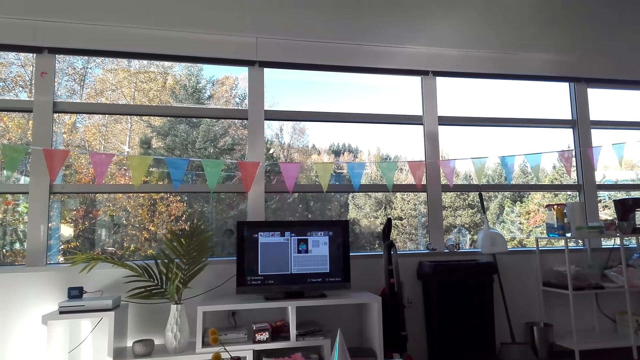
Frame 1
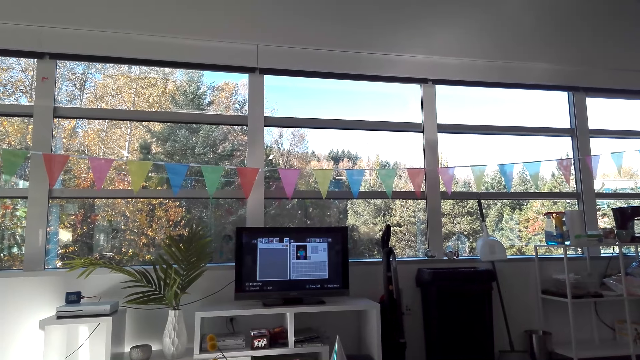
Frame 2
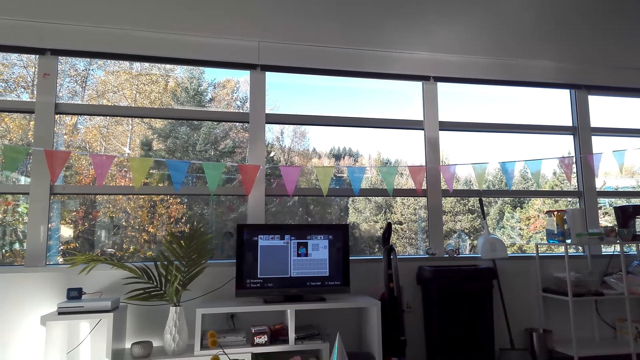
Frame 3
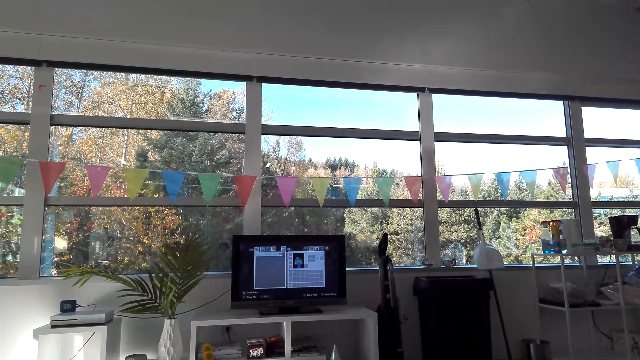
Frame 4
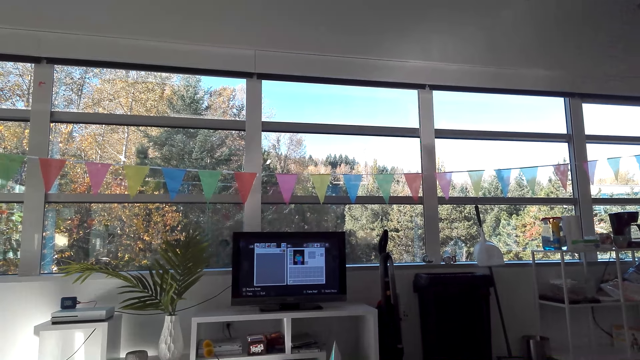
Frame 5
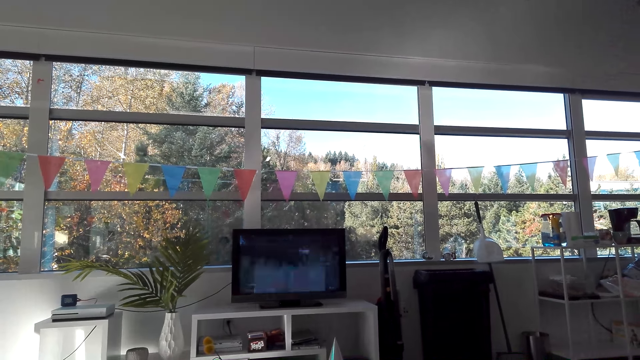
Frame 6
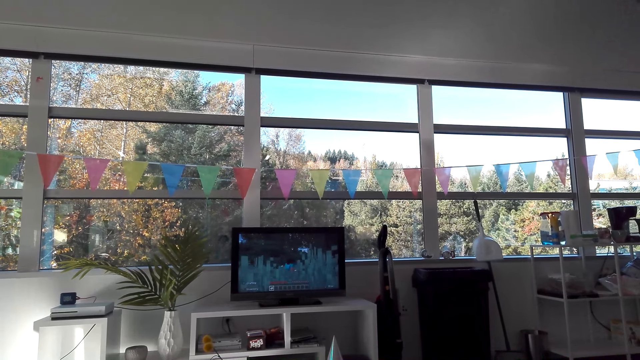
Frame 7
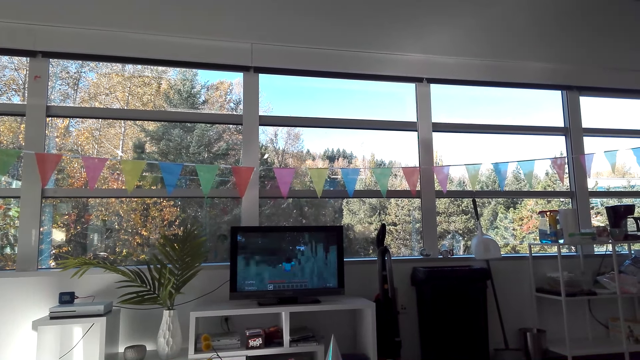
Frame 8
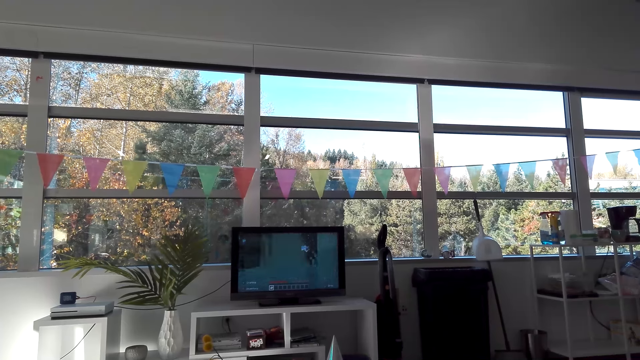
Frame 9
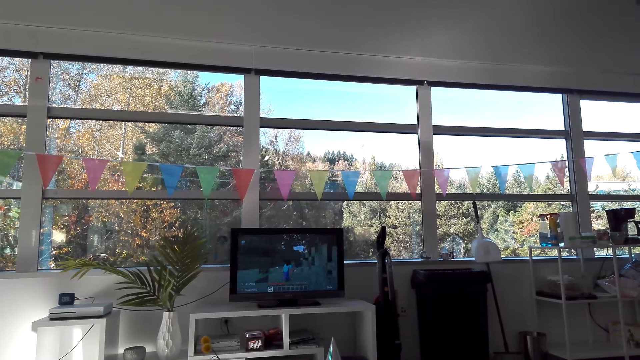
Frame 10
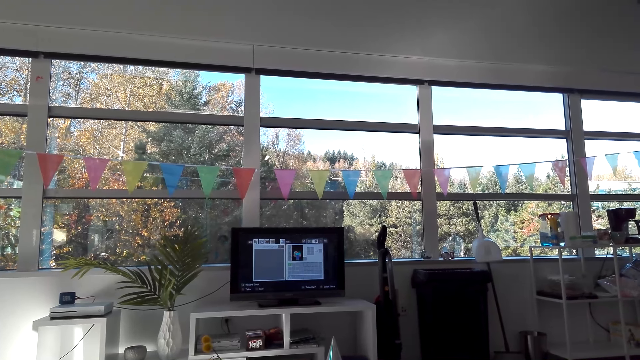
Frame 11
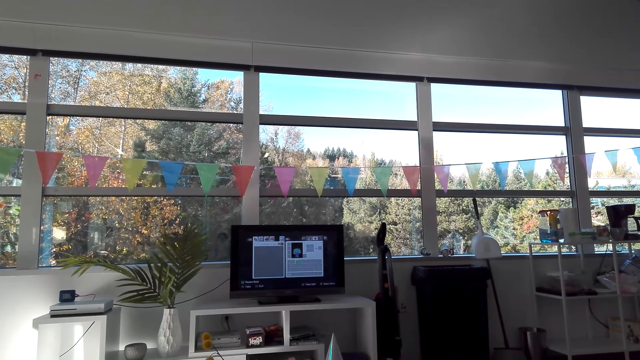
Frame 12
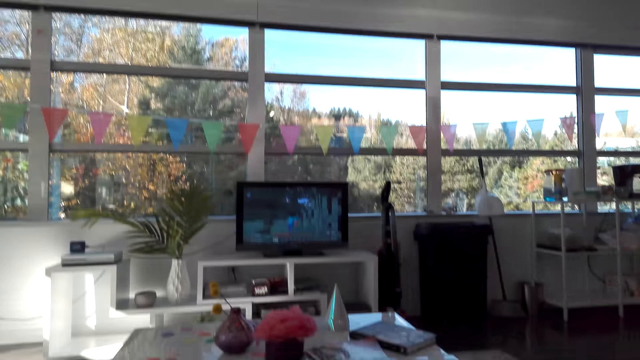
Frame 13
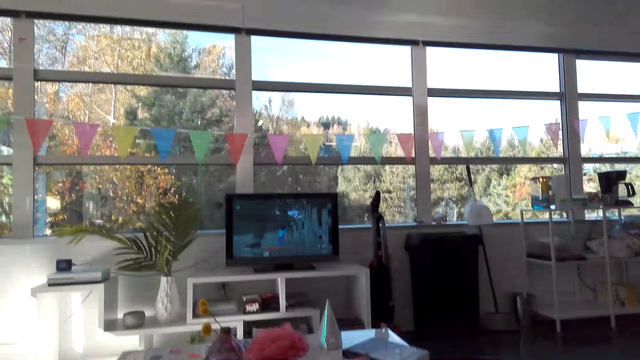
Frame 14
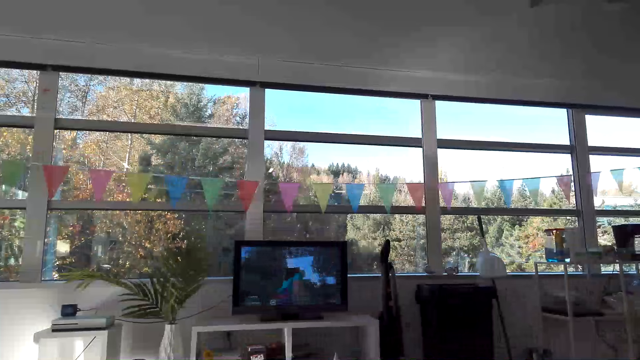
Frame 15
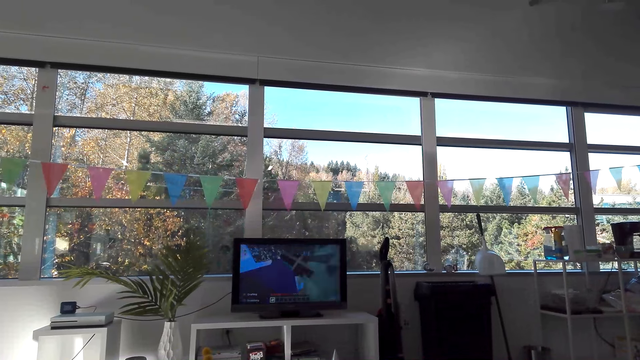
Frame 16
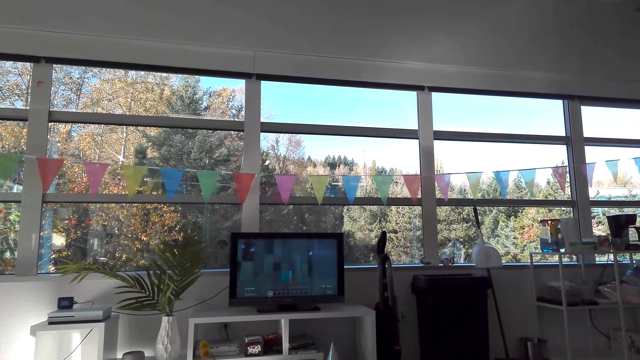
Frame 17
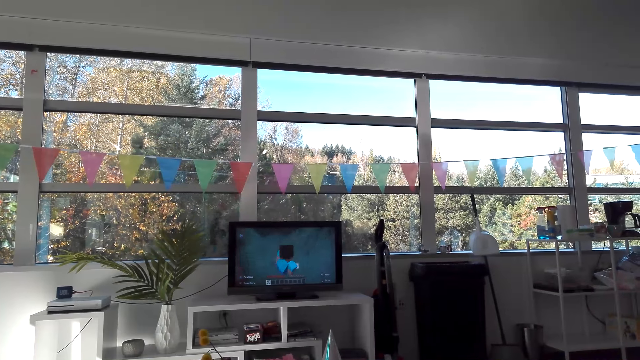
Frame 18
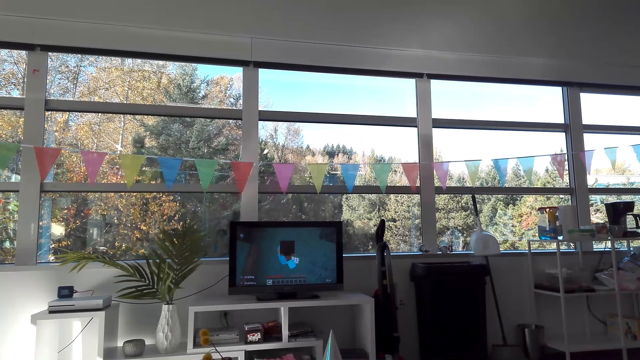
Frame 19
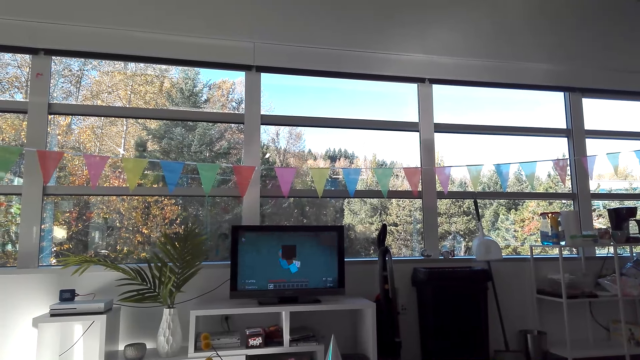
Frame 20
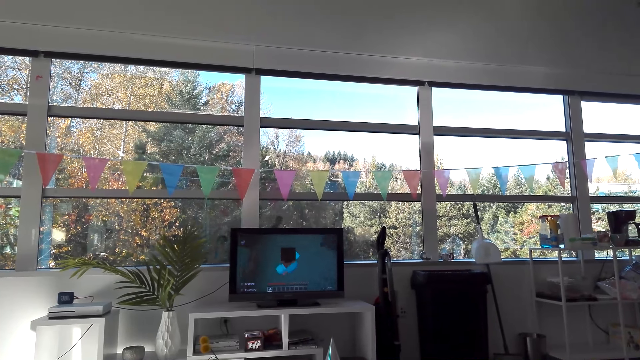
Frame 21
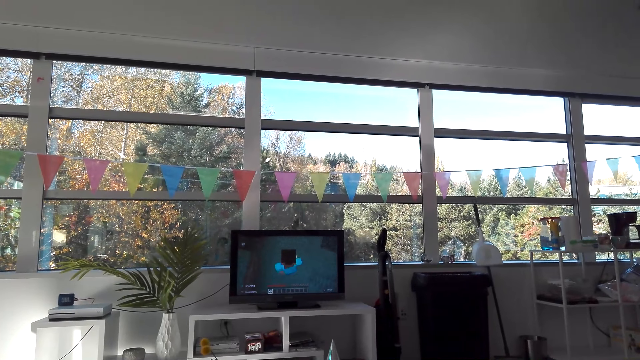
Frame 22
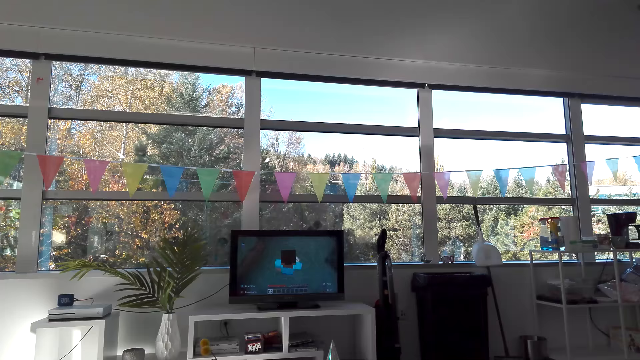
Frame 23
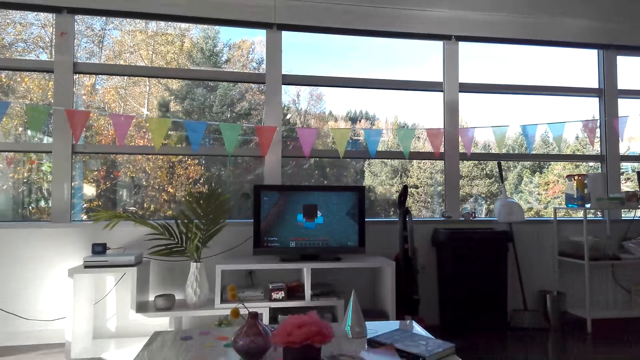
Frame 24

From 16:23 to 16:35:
The camera wearer operates the desktop on the table. They play the game in the desktop on the table. They operate the desktop on the table. They play the game in the desktop on the table.

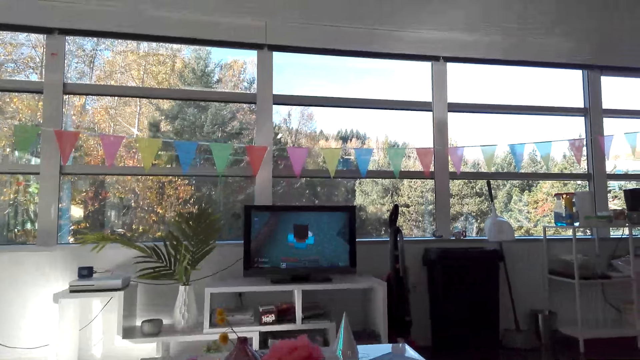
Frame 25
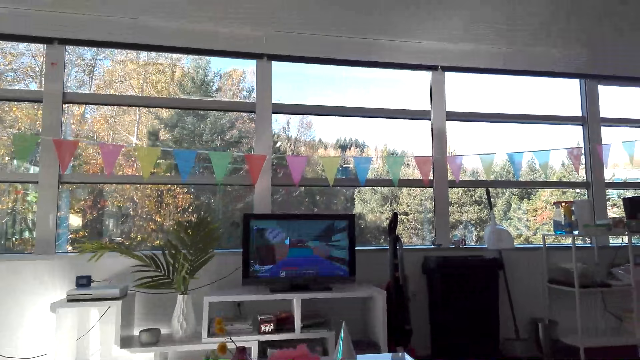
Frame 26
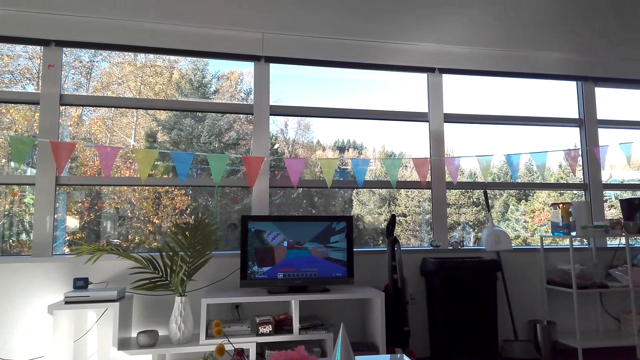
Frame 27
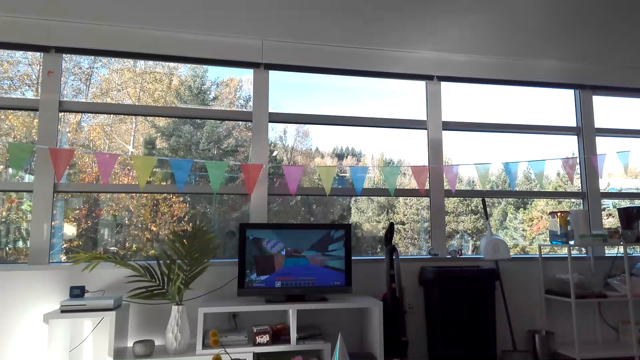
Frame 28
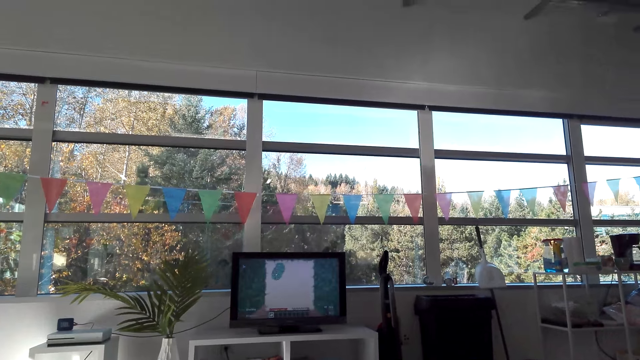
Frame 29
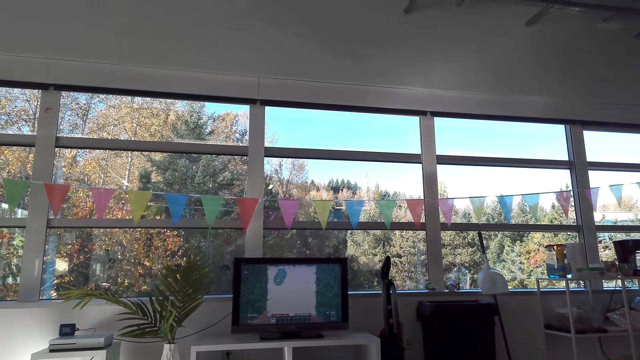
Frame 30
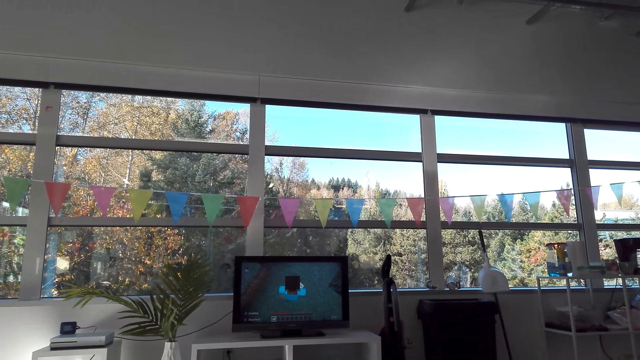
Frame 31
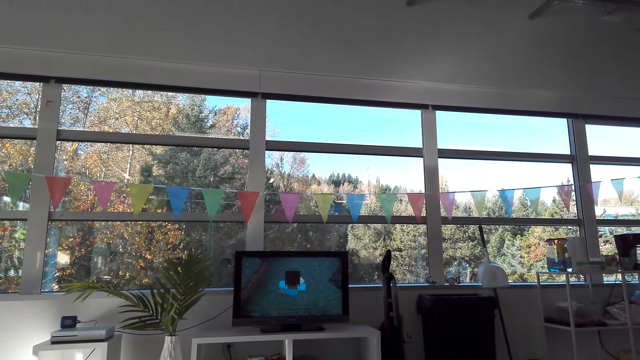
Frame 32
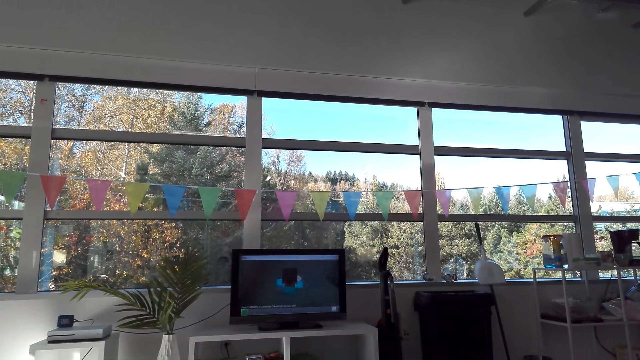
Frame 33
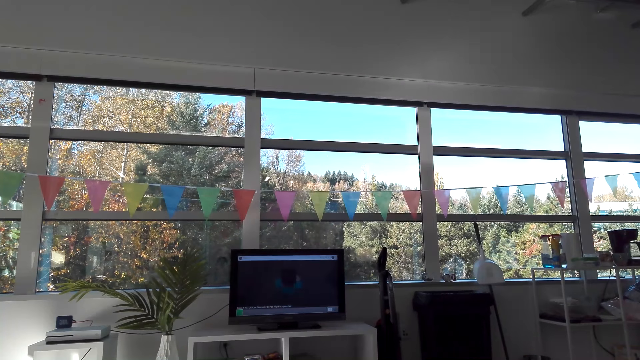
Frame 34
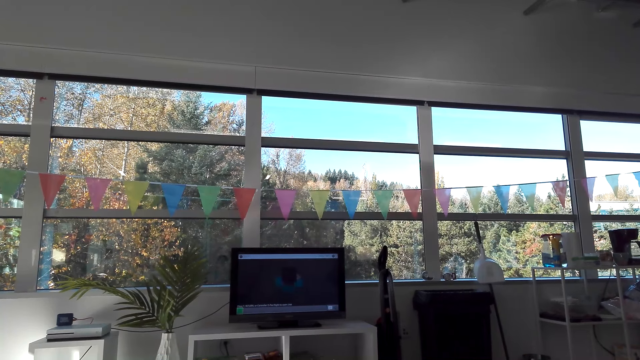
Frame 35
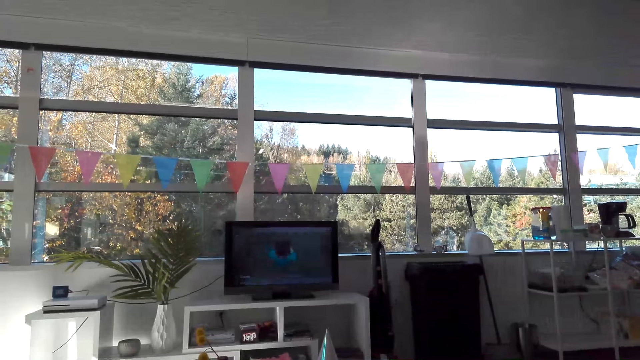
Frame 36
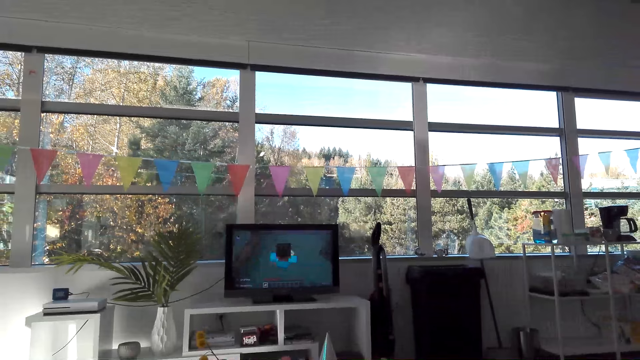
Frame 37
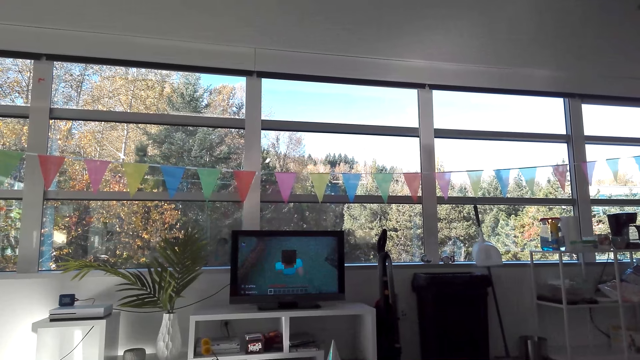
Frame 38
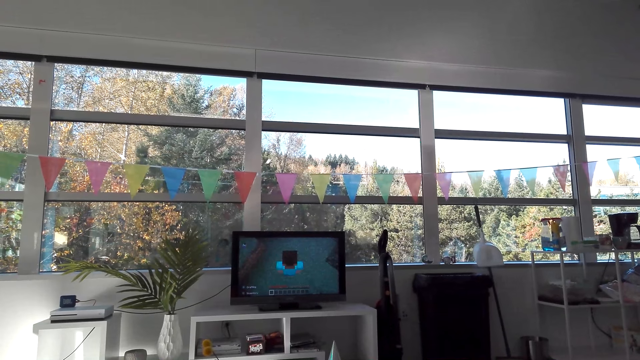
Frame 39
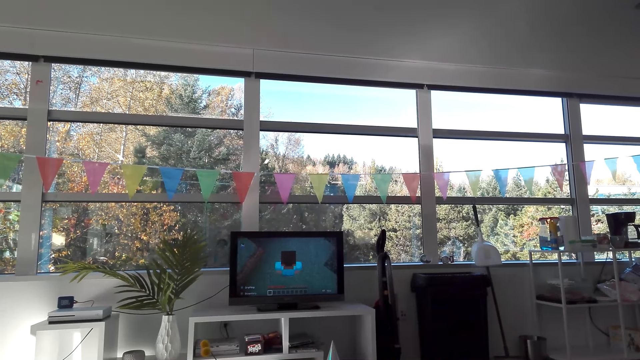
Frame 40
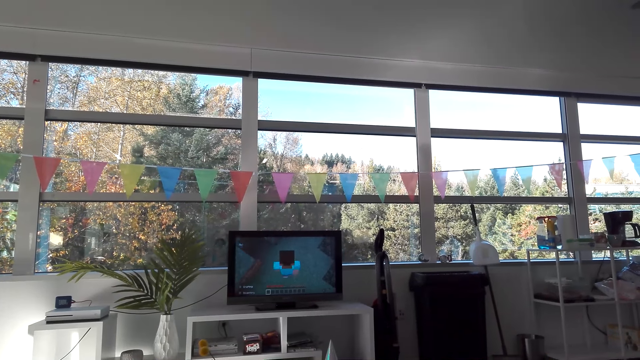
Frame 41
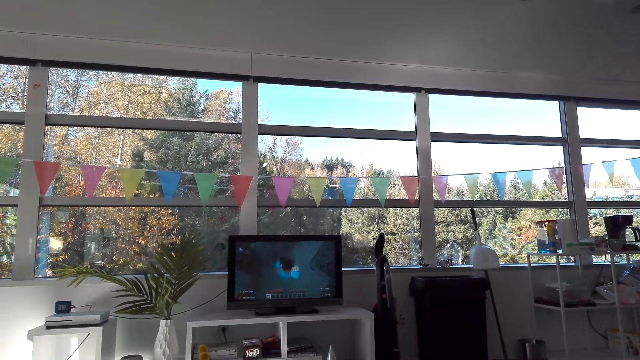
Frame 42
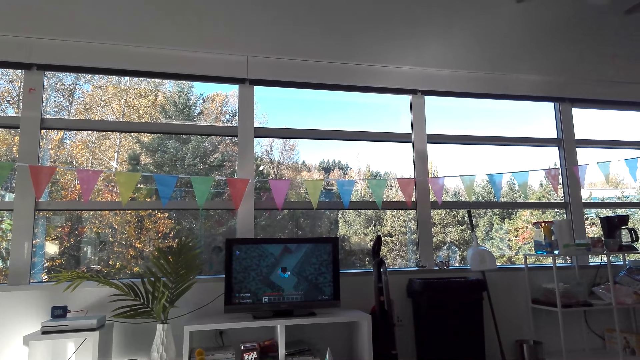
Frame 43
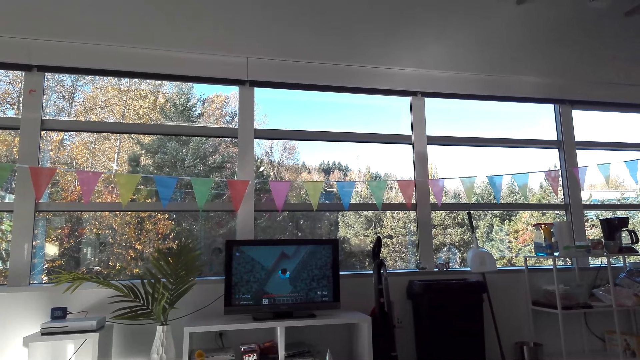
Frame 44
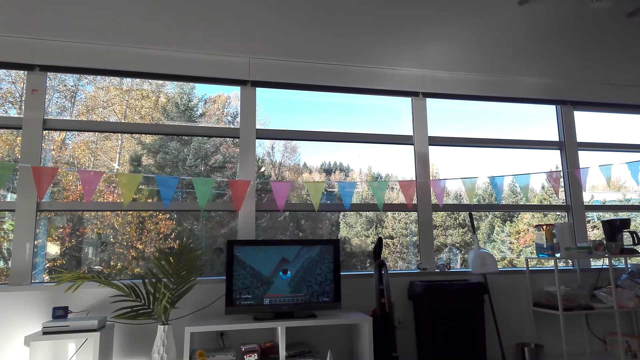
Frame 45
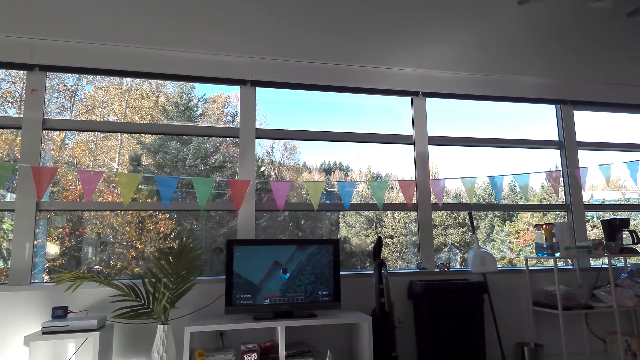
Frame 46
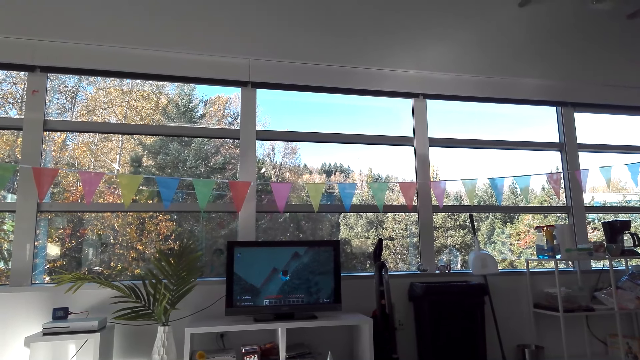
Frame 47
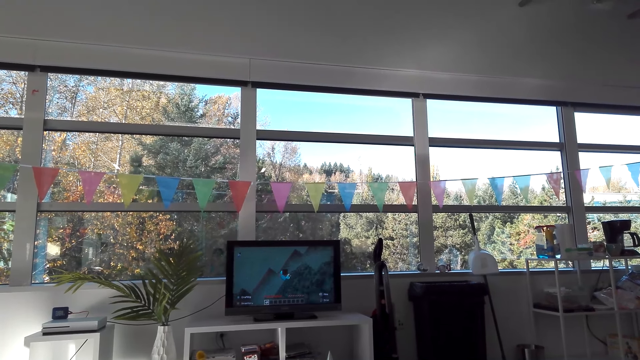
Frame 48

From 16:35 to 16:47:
The camera wearer played a game in a computer.
